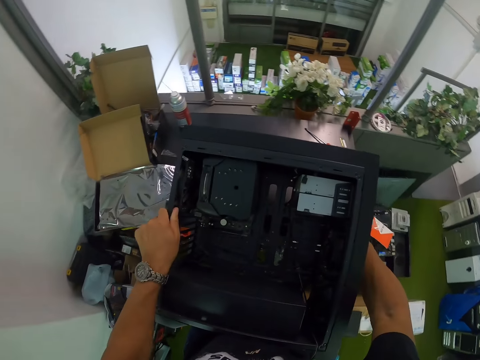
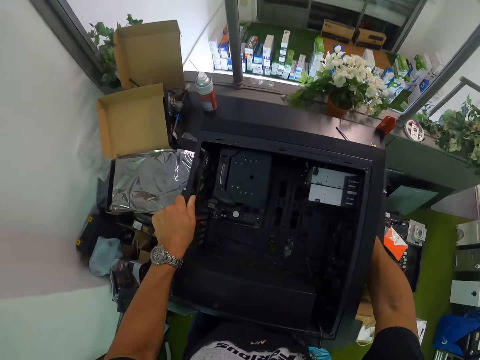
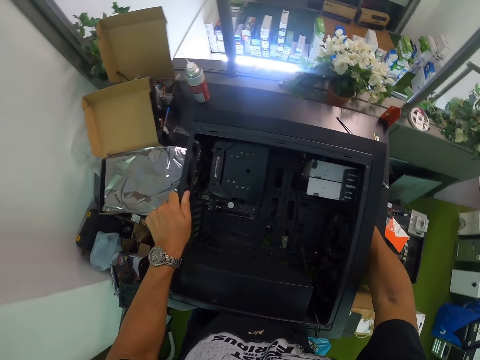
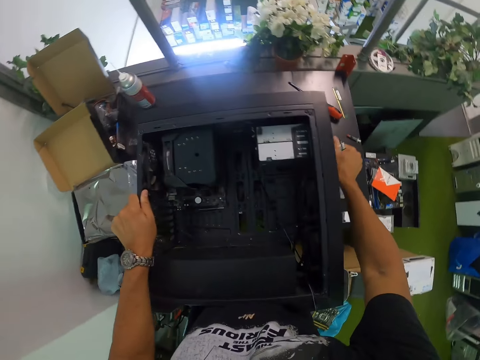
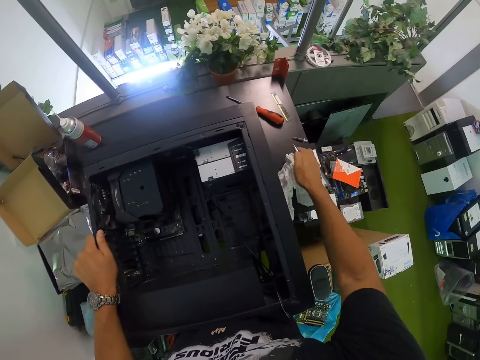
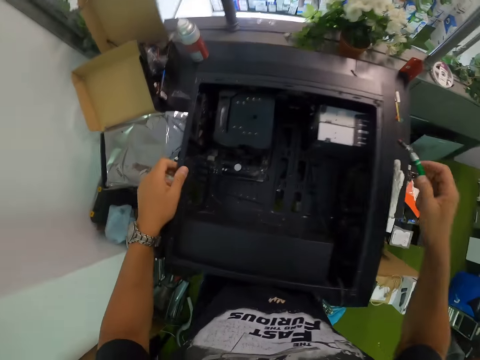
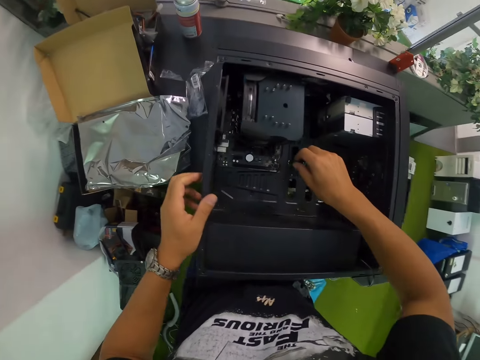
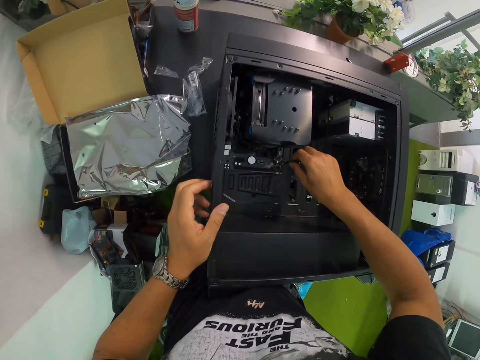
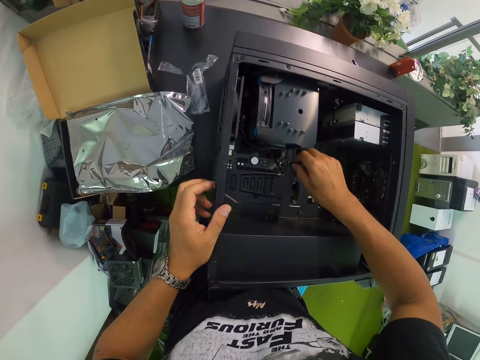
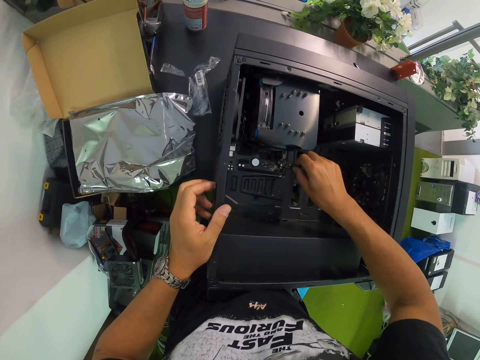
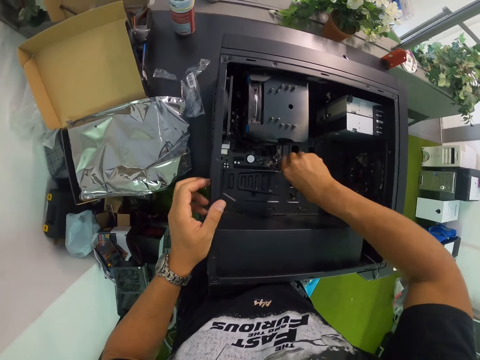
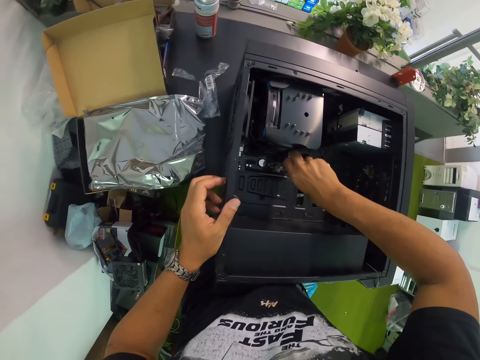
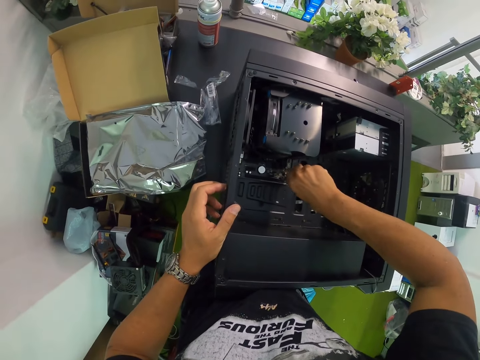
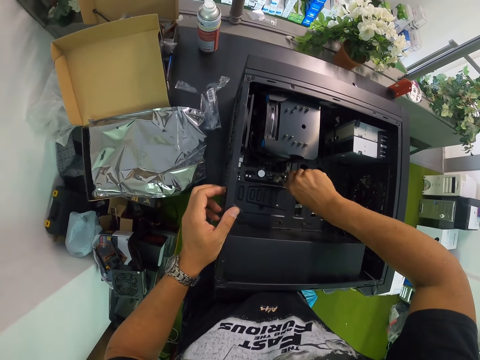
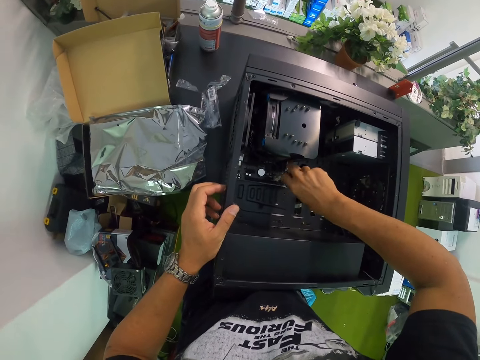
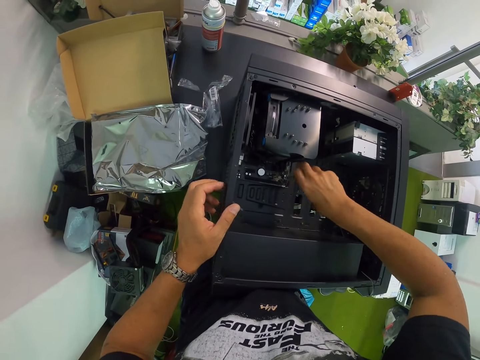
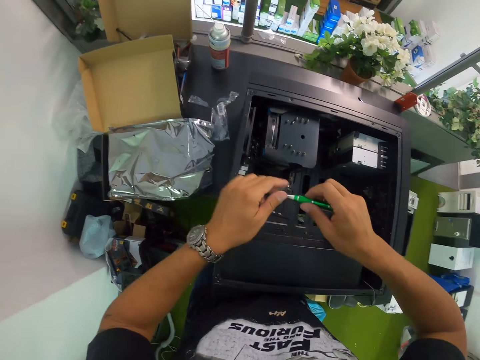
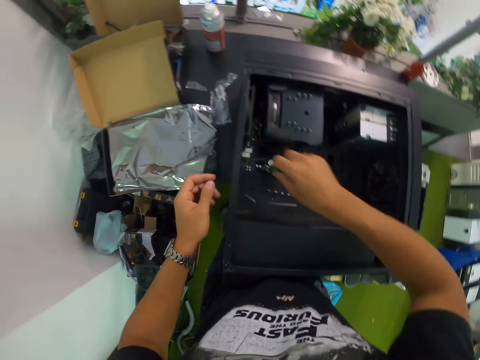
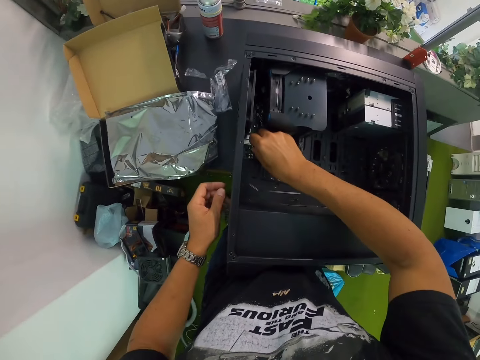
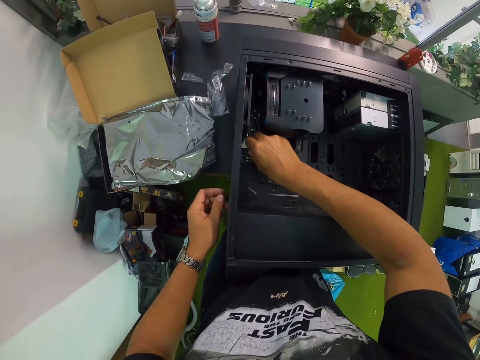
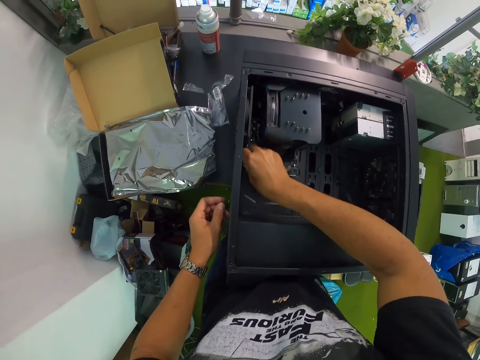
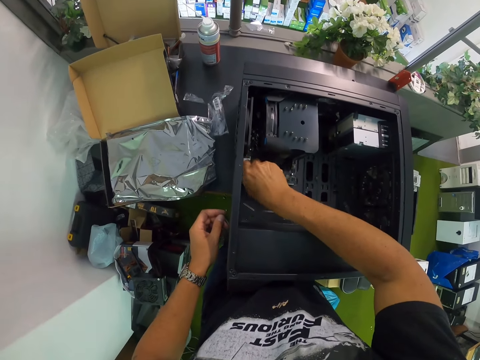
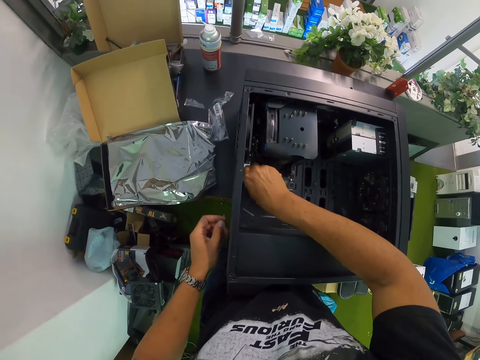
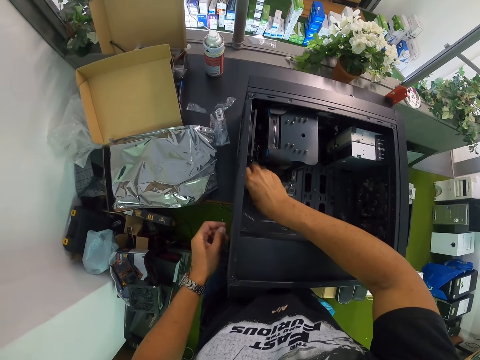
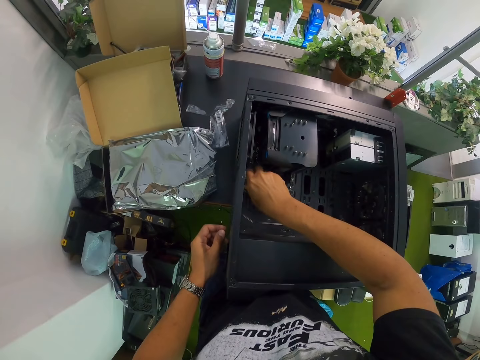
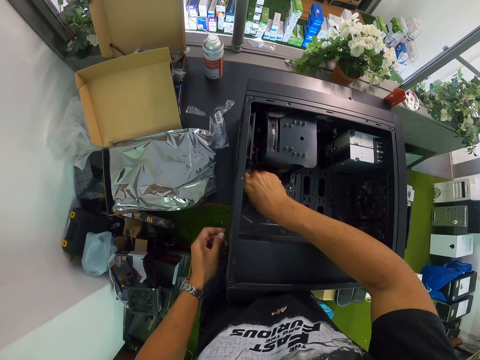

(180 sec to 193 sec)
The camera wearer drops the CPU on the table with both hands. He picks something with the right hand. He loosens the screw or bolt on the motherboard in the CPU with the screwdriver in his right hand. He removes the bolt with the screwdriver. He passes the screw on the screwdriver to his left hand. He loosens the screw on the motherboard in the CPU with the screwdriver in his right hand. He removes the bolt with the screwdriver with the right hand.

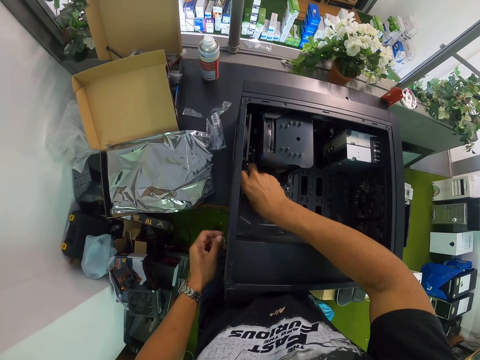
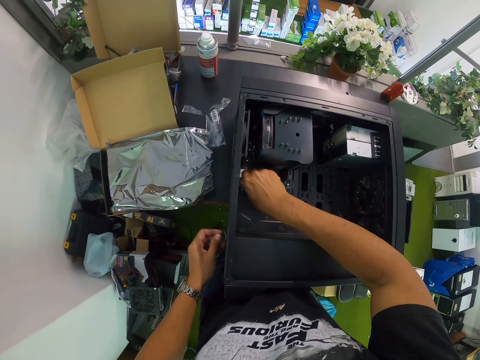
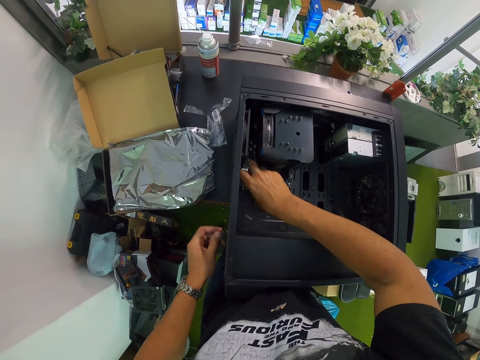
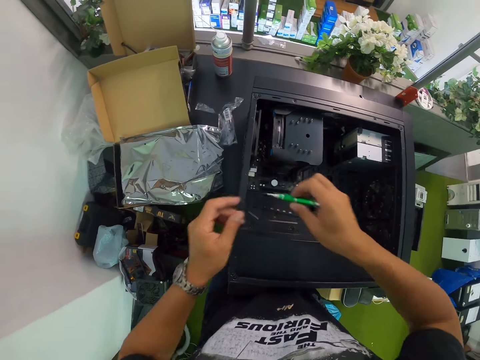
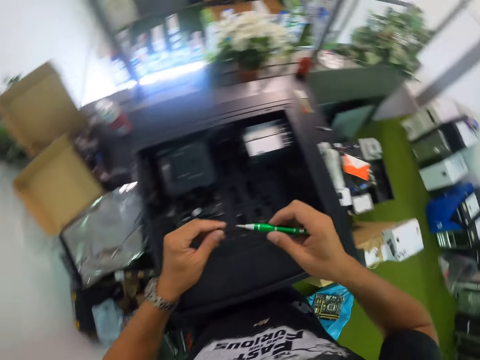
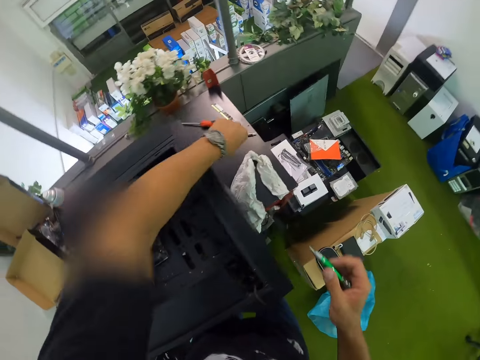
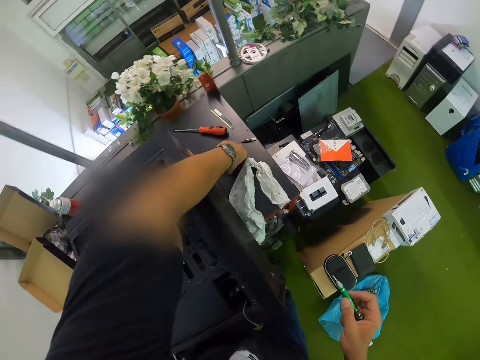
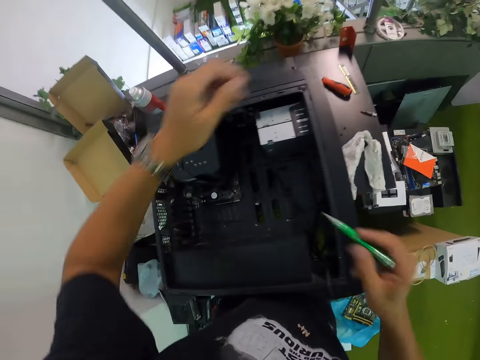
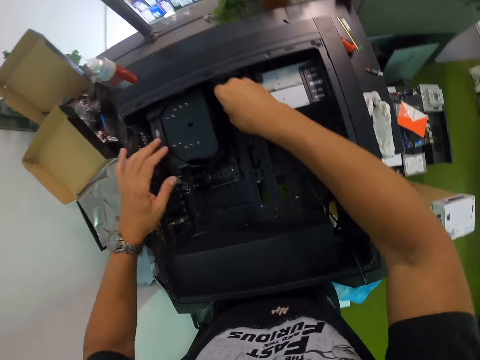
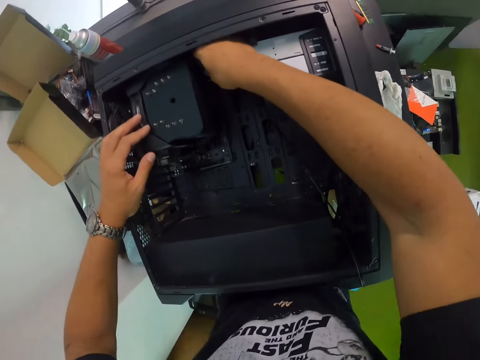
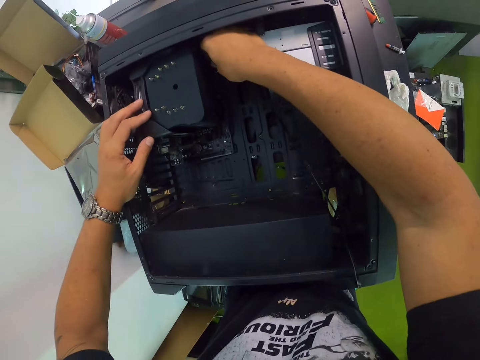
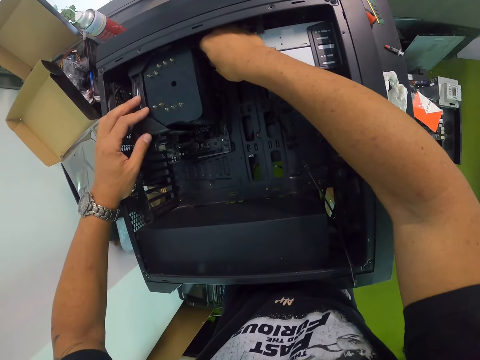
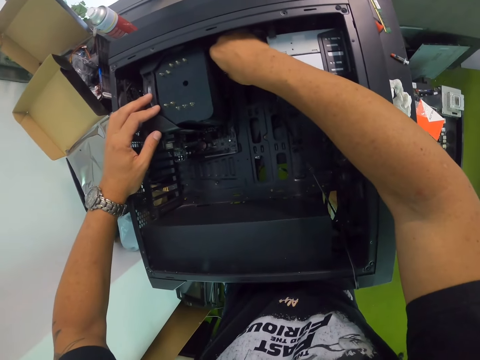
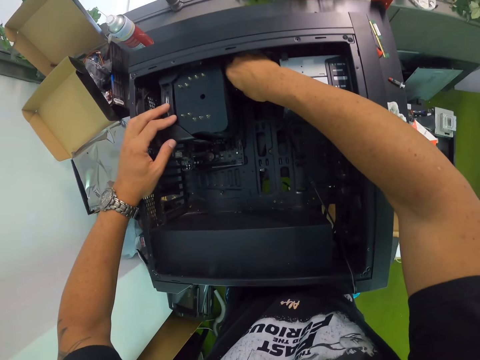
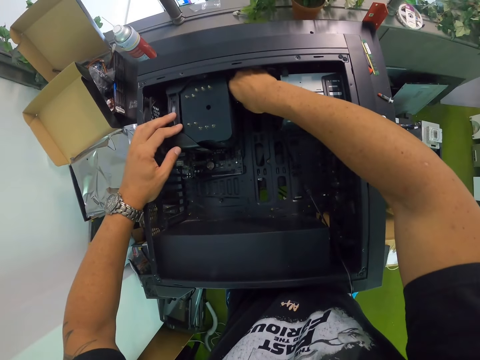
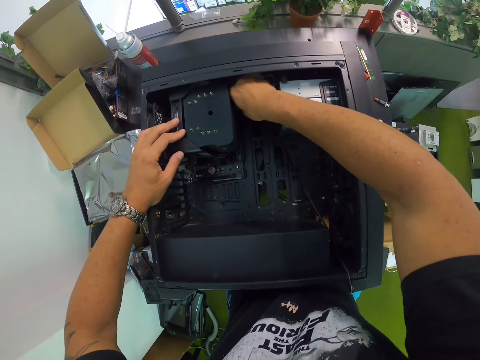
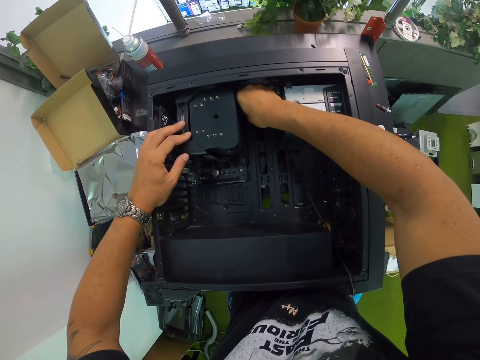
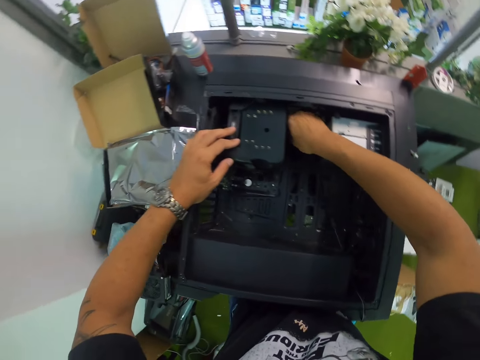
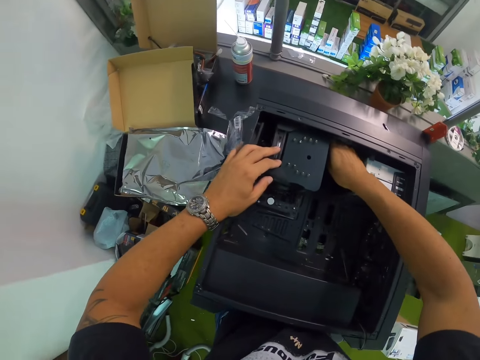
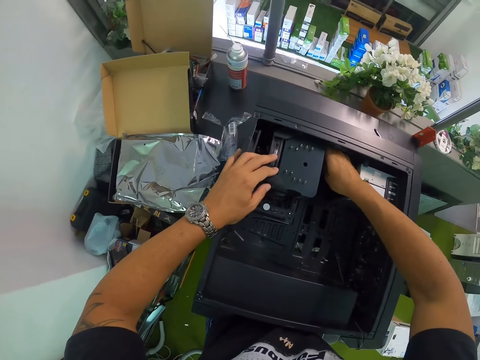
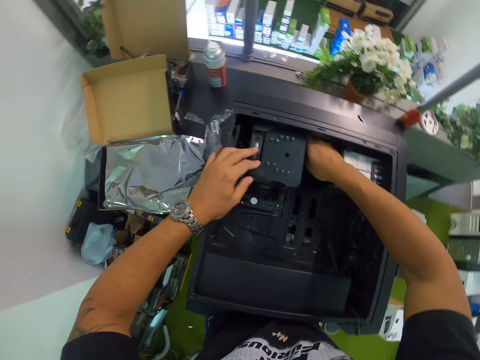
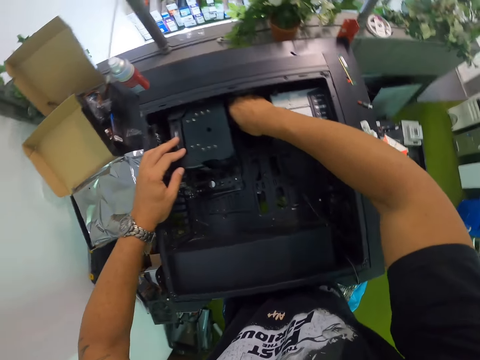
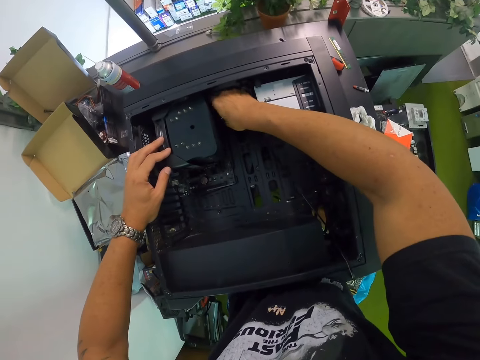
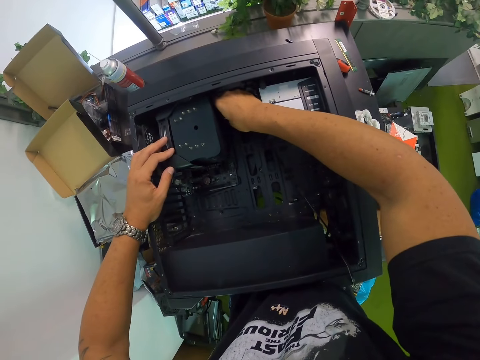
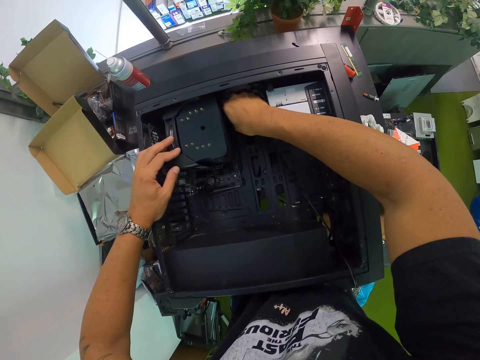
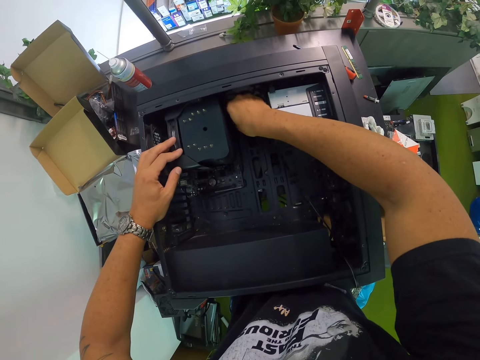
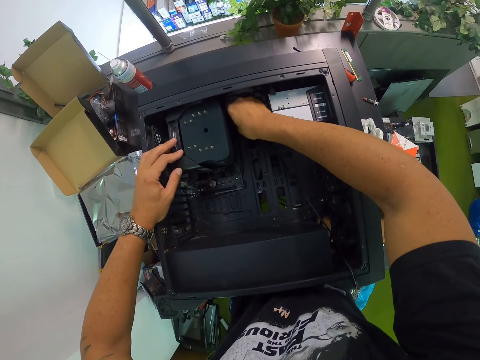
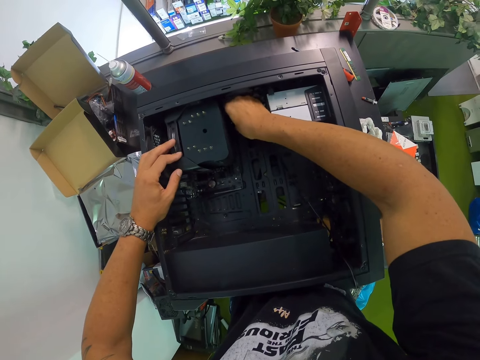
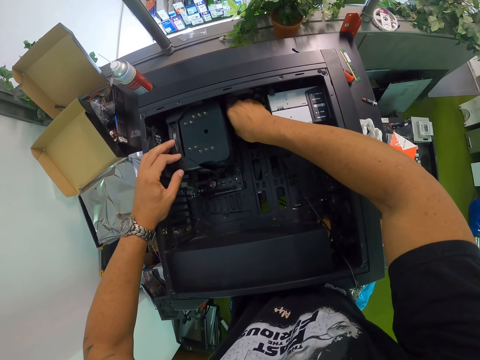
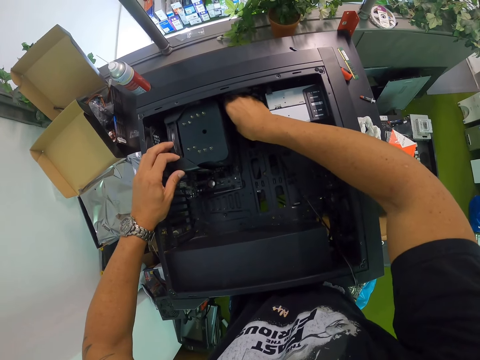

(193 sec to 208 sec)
The camera wearer passes the screw or bolt on the screwdriver to his left hand. He picks the screw with the left hand. He drops the screw on the table with his left hand. He loosens the screw on the motherboard in the CPU with the screwdriver in his right hand. He removes the bolt with the screwdriver.
